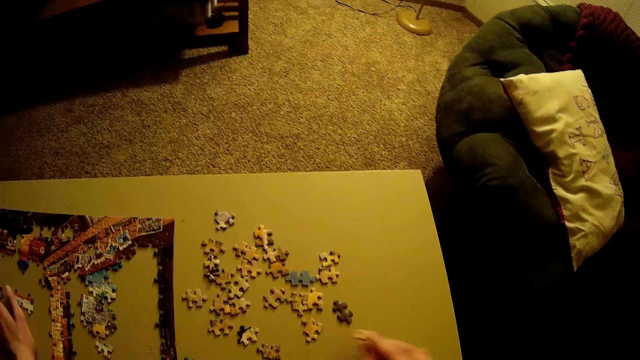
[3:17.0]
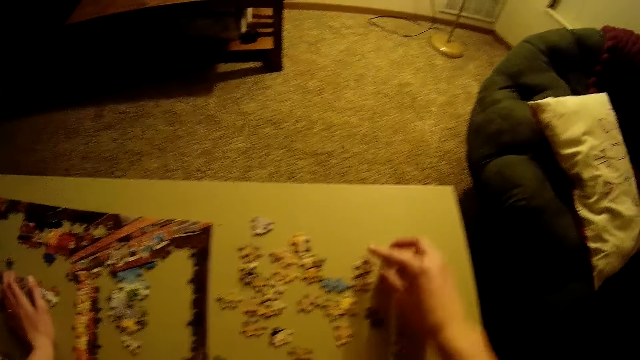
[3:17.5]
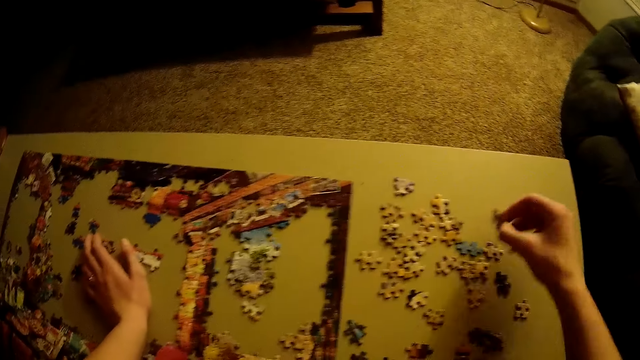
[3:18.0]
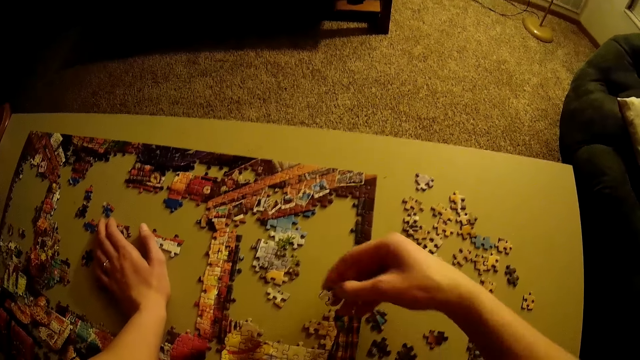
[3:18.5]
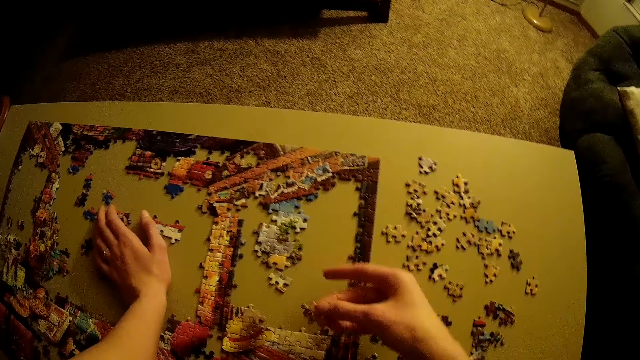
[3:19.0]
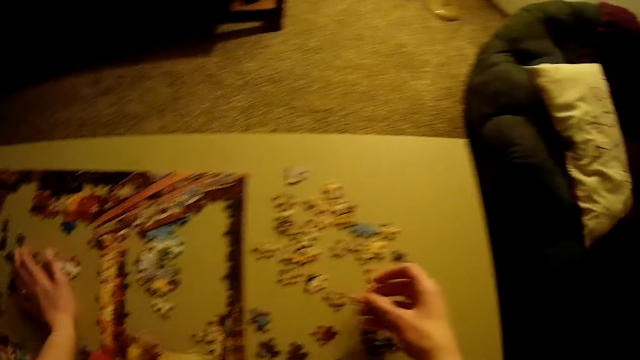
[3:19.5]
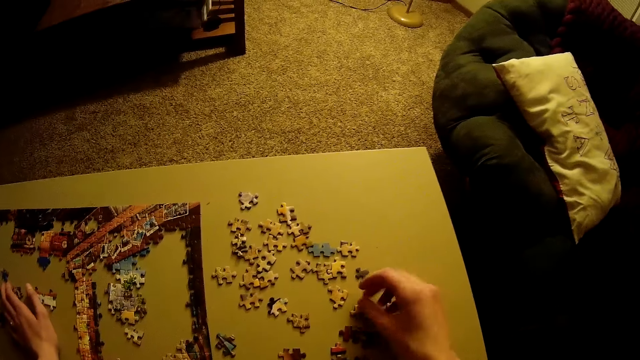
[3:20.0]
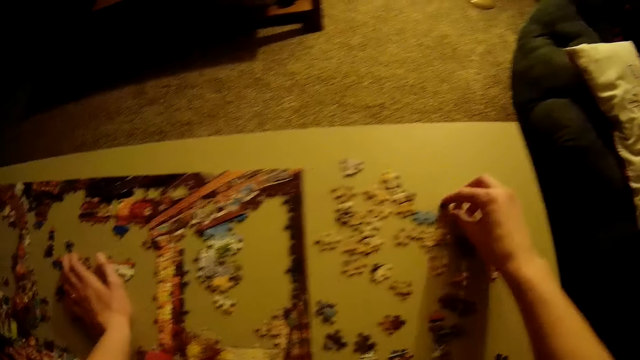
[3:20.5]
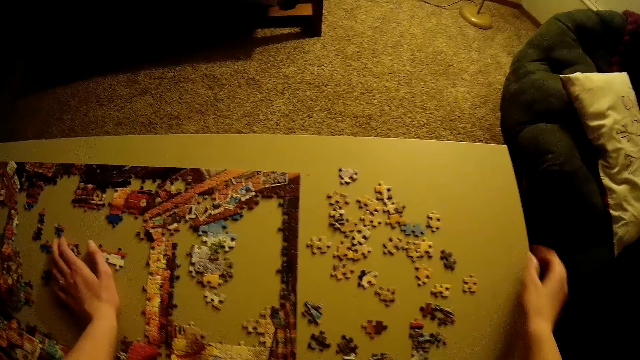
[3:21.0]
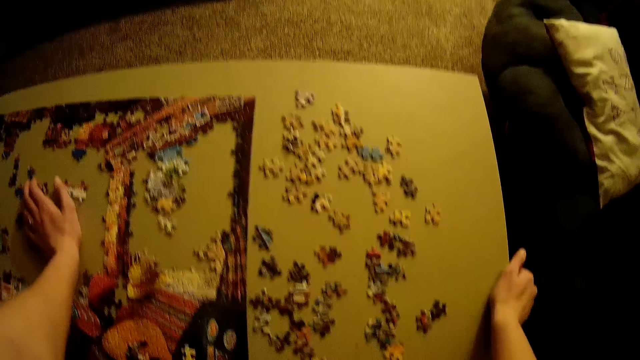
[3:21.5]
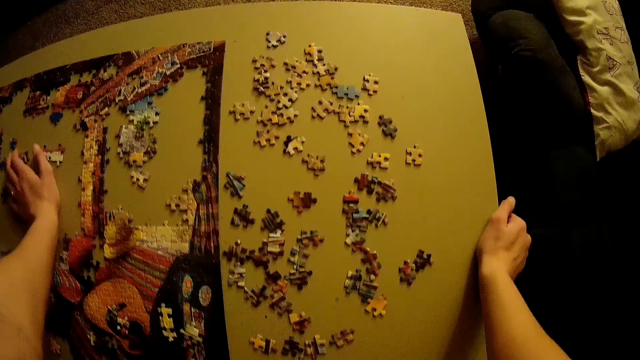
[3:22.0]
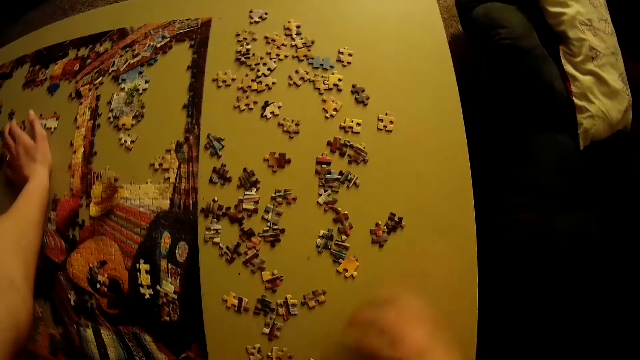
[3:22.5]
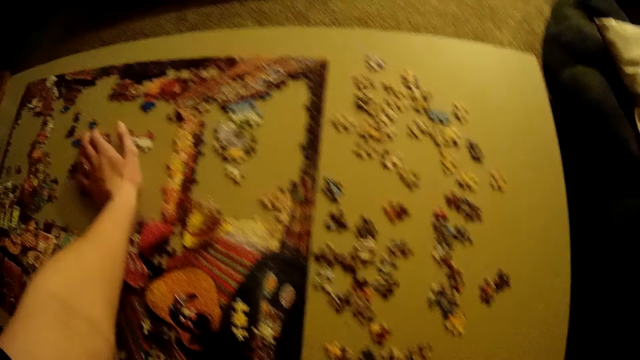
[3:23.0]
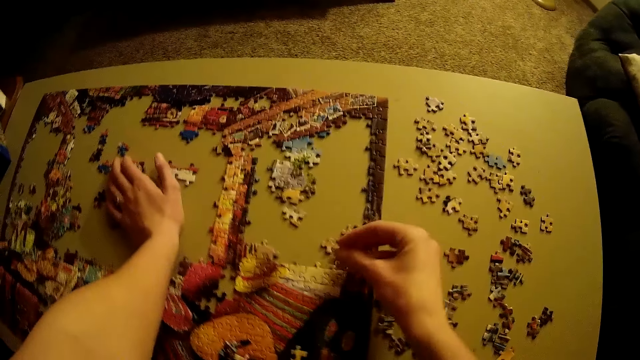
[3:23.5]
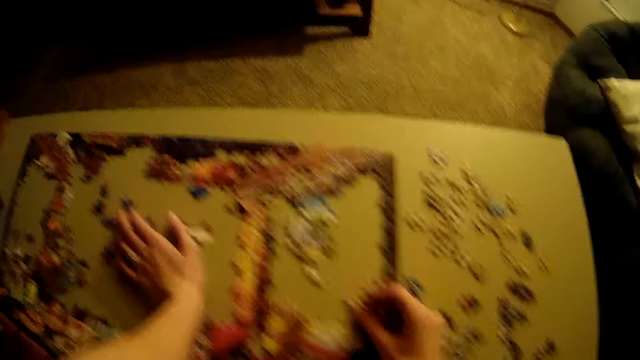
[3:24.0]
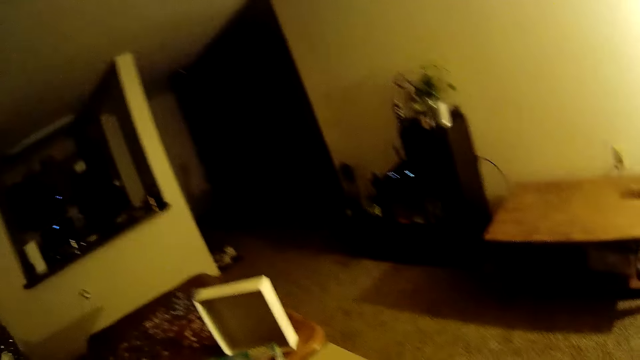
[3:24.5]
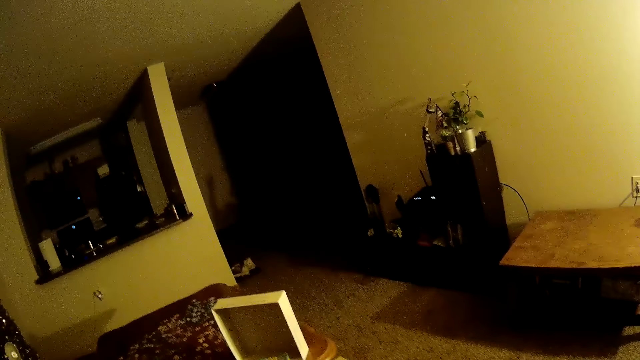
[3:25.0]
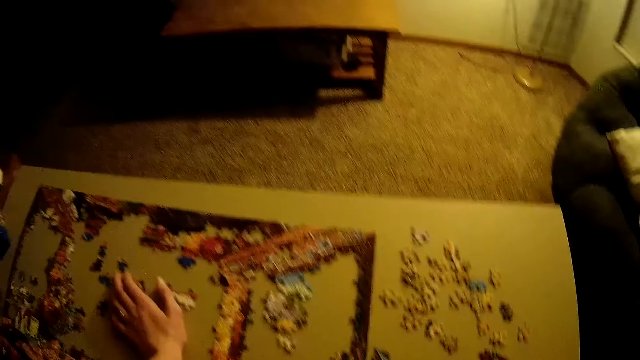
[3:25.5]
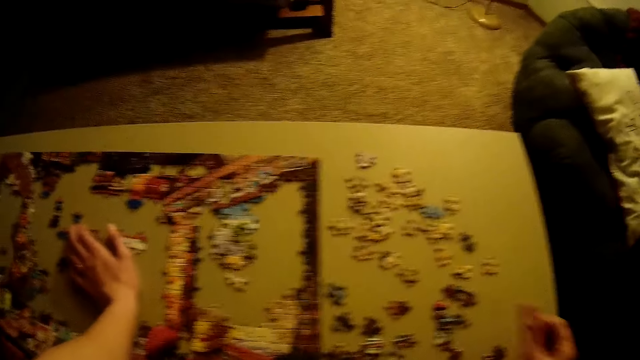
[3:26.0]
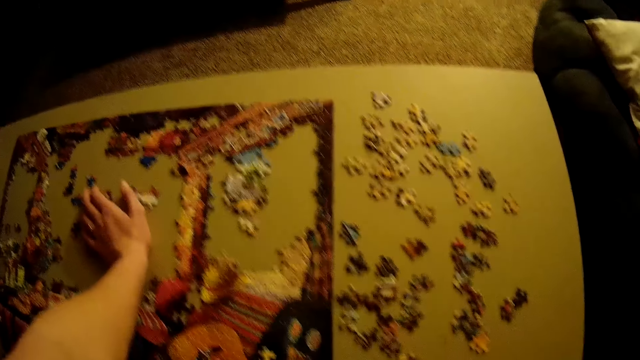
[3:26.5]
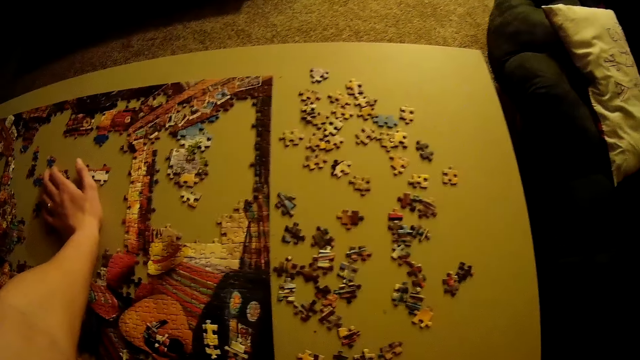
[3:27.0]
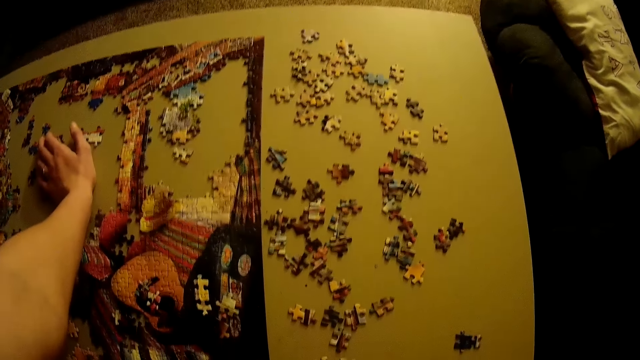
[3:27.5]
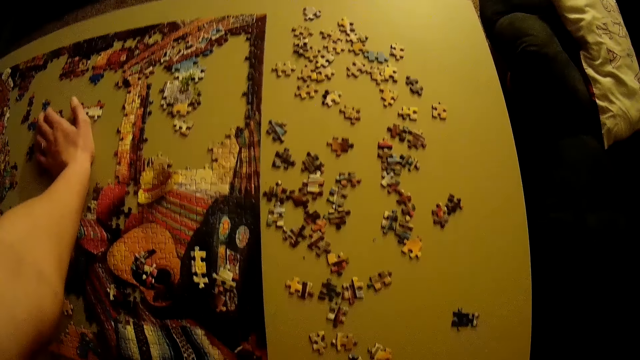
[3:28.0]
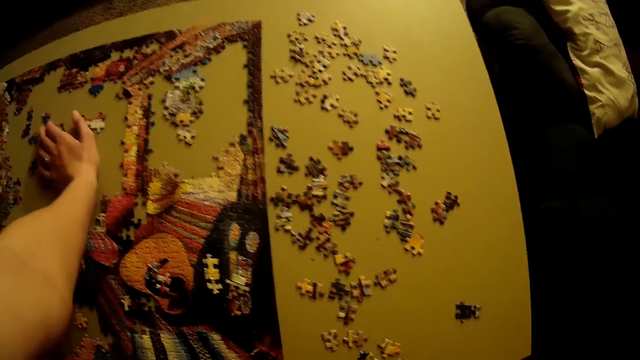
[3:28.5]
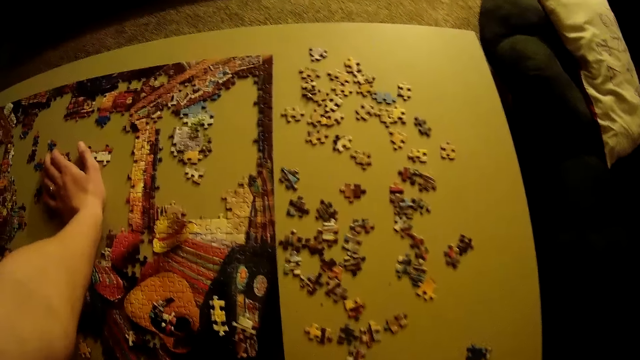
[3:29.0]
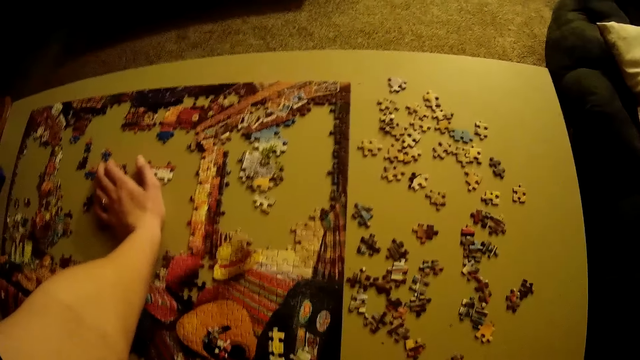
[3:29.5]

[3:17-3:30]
The camera wearer picks up a puzzle piece. They place the puzzle piece on the table. They touch the puzzle piece. They hold the table. They stare at the puzzle pieces. They pick up the puzzle piece. They fit the puzzle piece in the jigsaw puzzle. They pick up the puzzle piece.

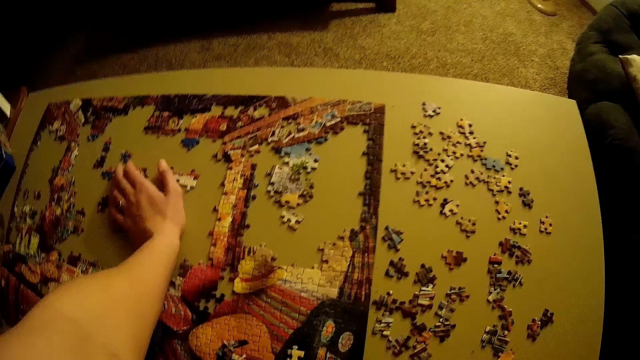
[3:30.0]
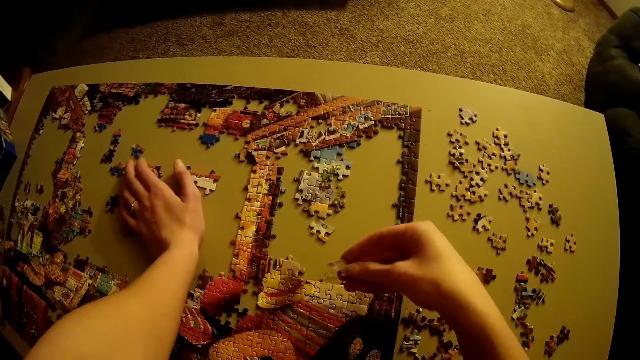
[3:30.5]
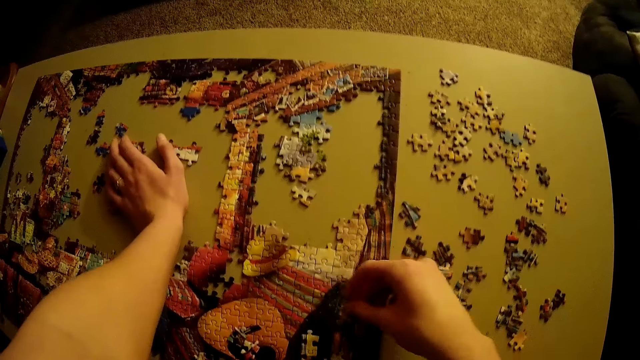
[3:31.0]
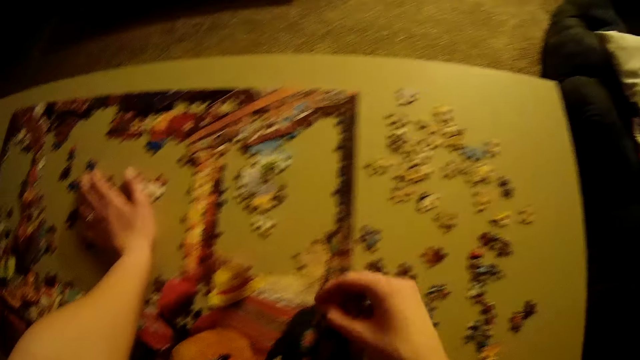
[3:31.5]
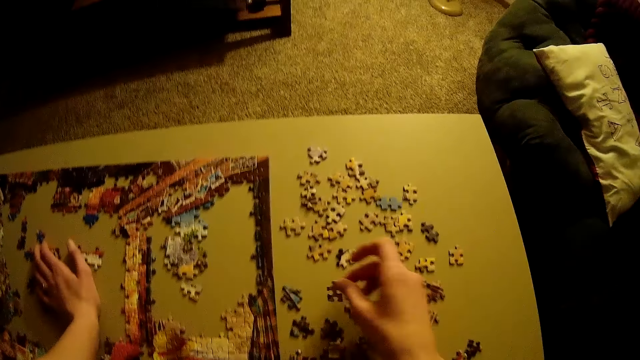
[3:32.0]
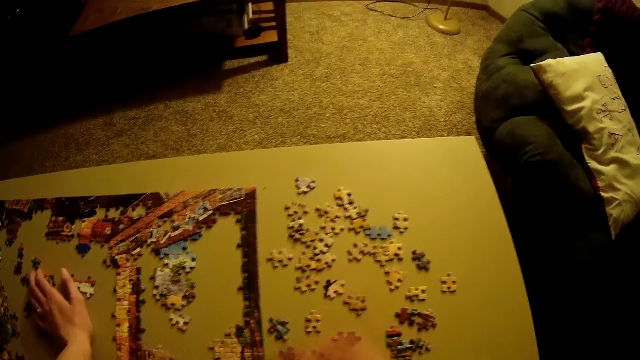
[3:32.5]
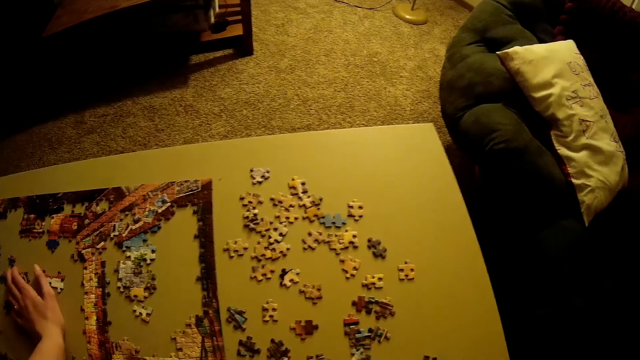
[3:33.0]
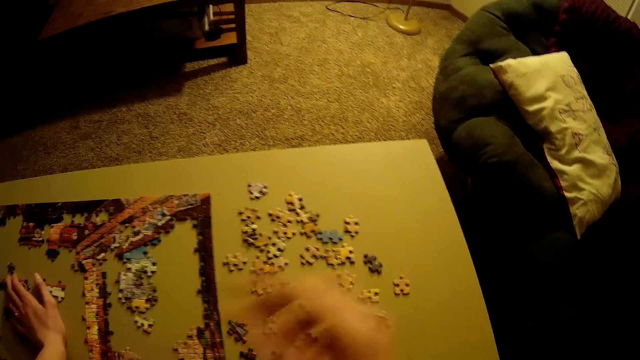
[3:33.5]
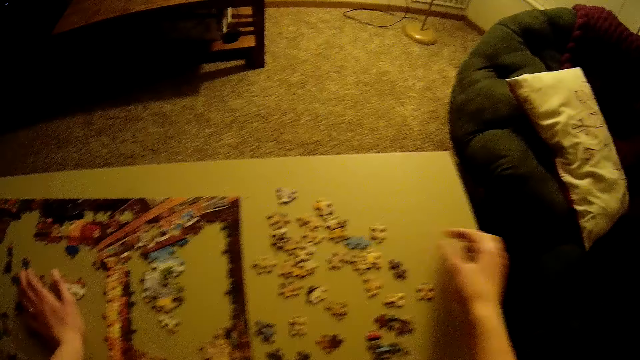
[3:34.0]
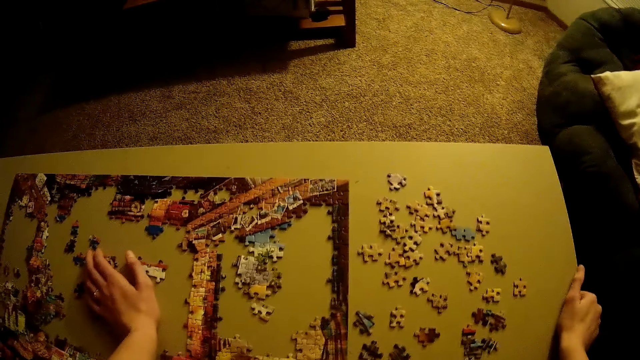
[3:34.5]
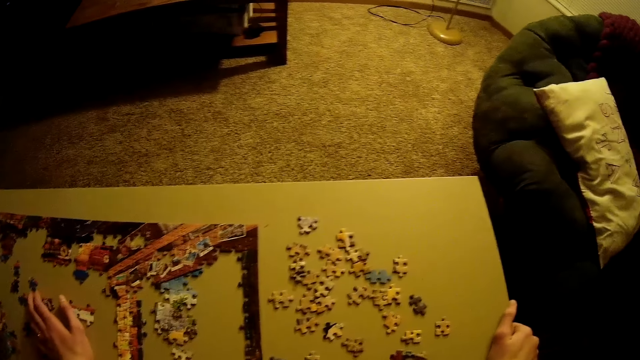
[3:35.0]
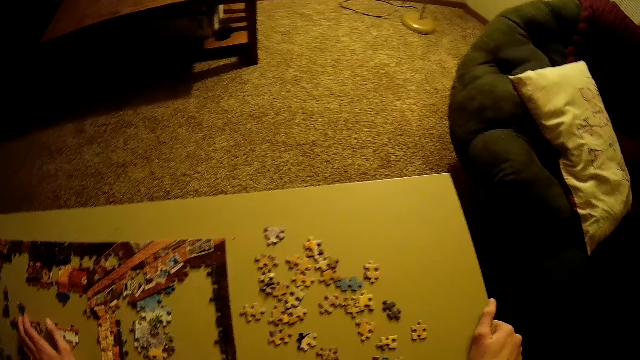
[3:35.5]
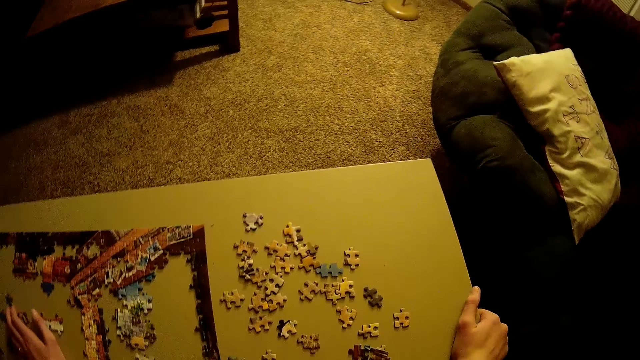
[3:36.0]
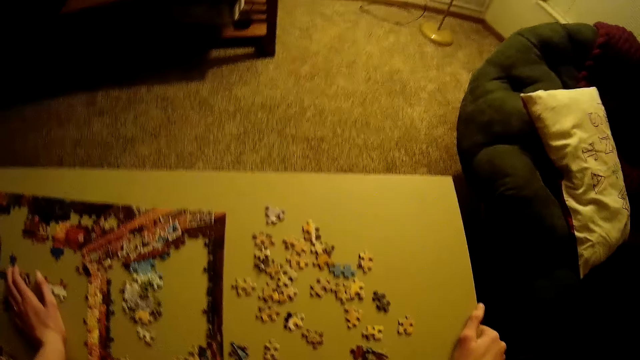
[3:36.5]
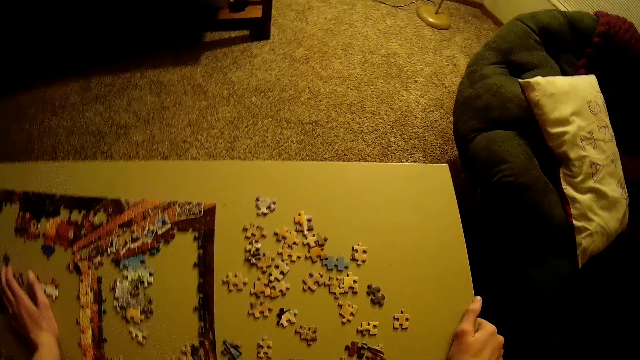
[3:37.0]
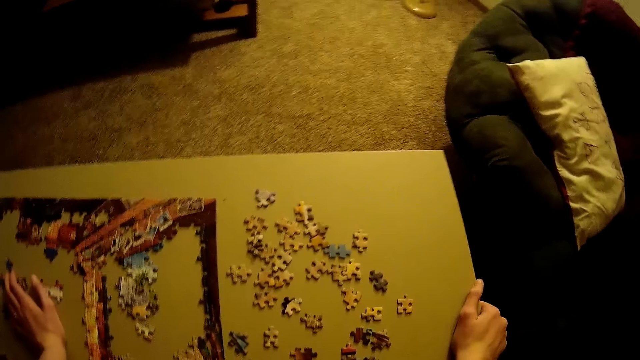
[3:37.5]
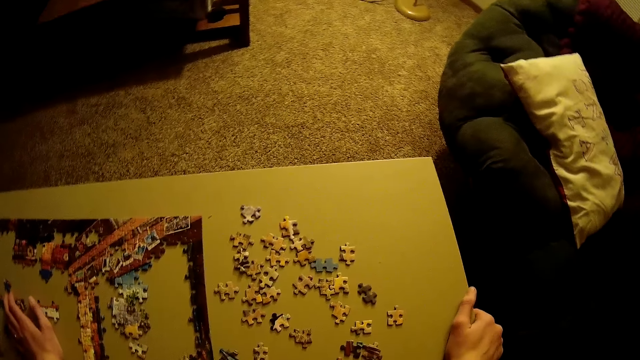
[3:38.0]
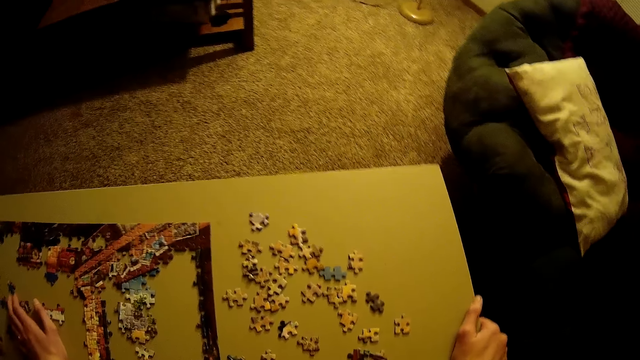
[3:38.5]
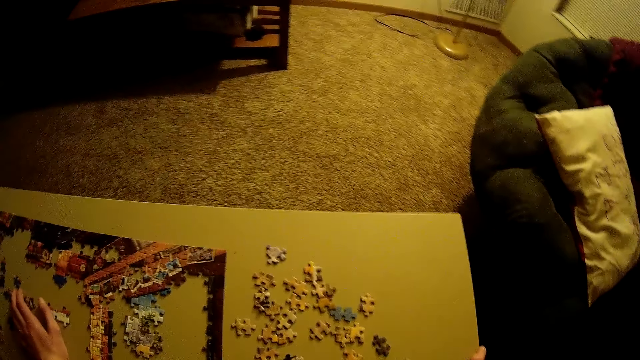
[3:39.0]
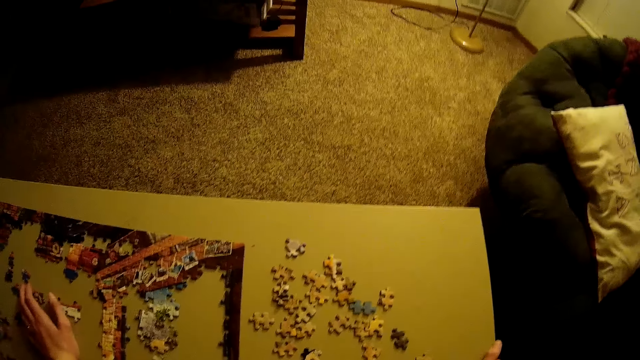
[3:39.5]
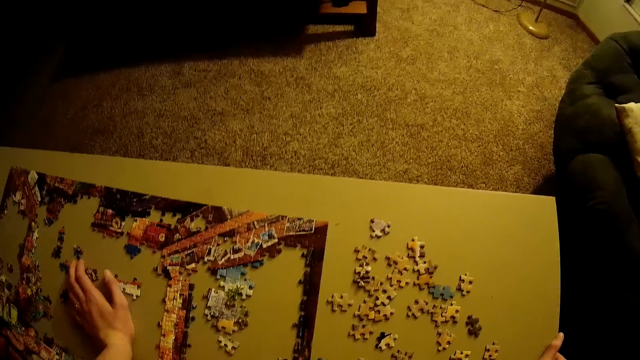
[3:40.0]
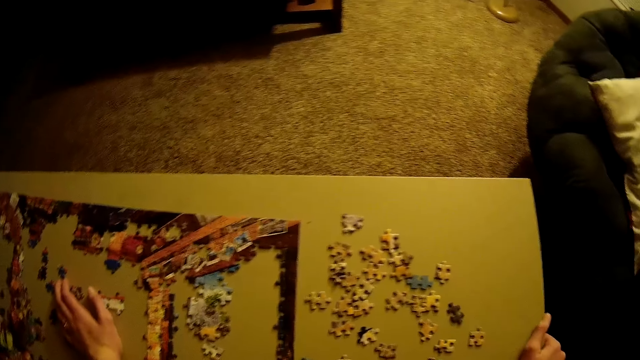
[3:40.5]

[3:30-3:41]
The camera wearer places his hand on the table. He stares at the puzzle pieces. He holds the table.
